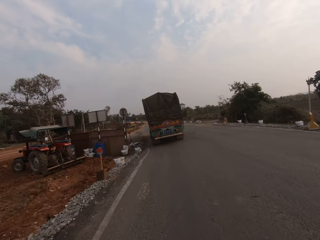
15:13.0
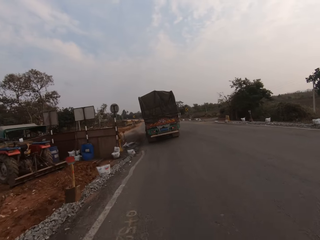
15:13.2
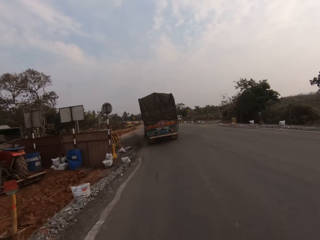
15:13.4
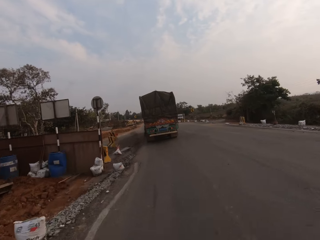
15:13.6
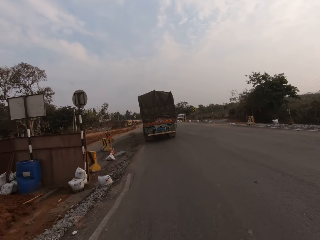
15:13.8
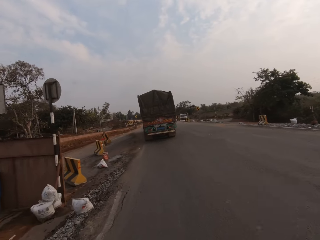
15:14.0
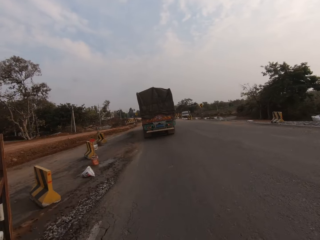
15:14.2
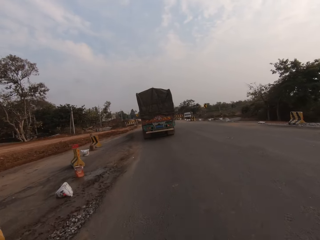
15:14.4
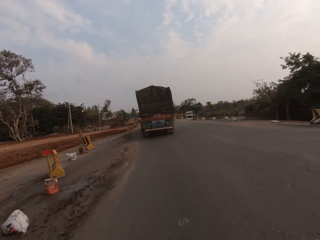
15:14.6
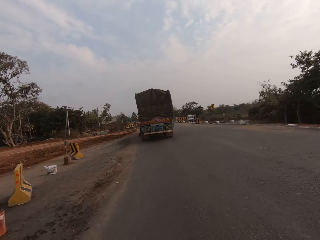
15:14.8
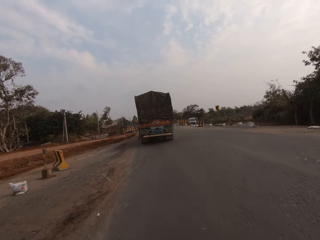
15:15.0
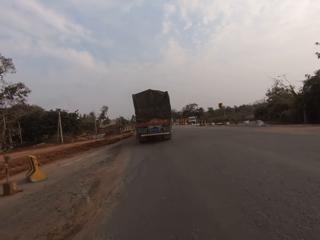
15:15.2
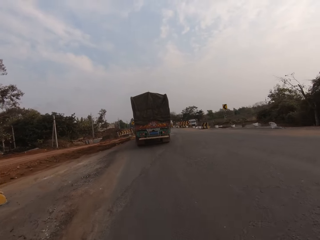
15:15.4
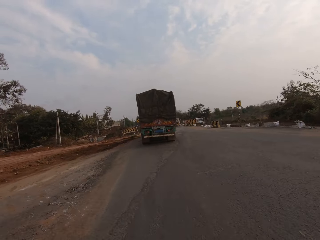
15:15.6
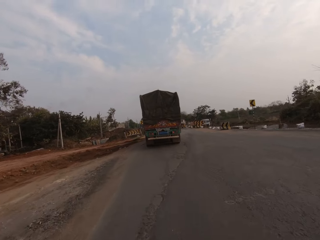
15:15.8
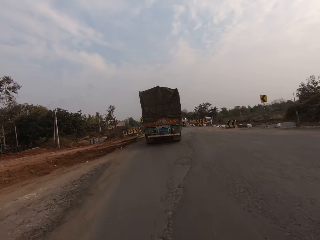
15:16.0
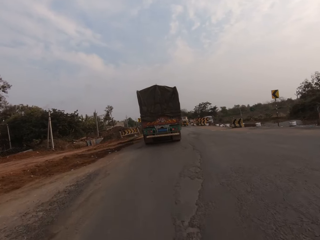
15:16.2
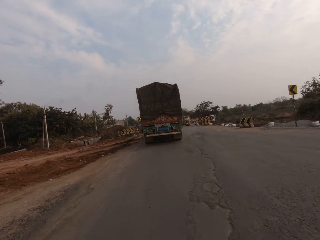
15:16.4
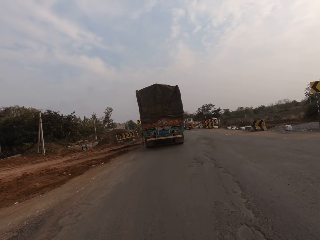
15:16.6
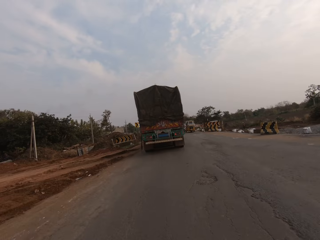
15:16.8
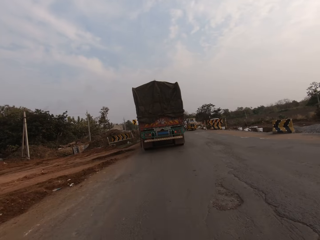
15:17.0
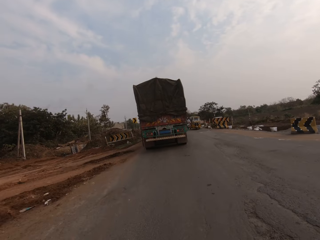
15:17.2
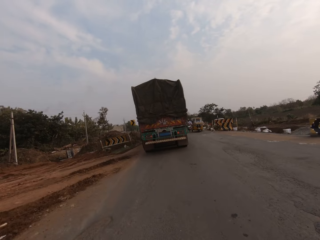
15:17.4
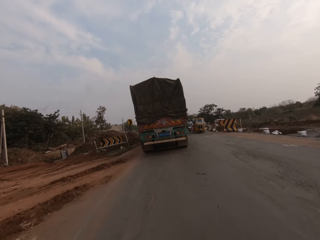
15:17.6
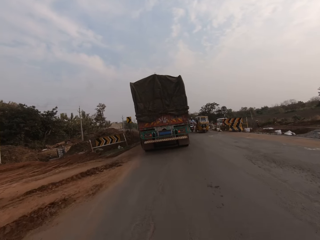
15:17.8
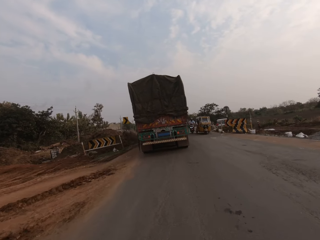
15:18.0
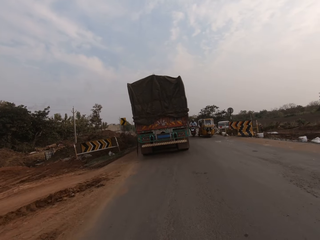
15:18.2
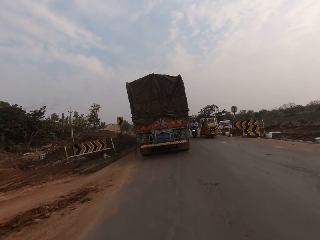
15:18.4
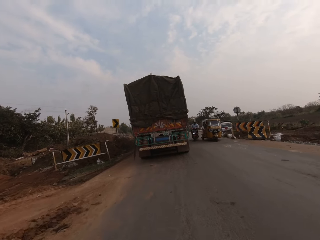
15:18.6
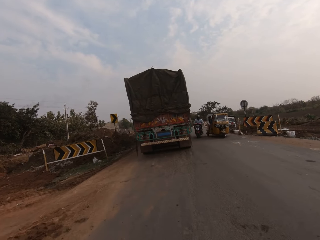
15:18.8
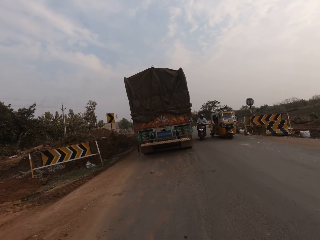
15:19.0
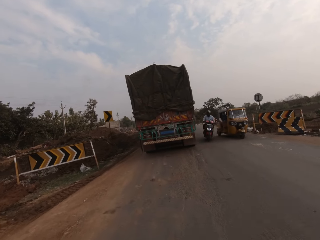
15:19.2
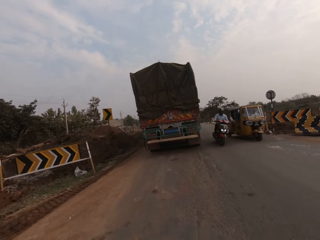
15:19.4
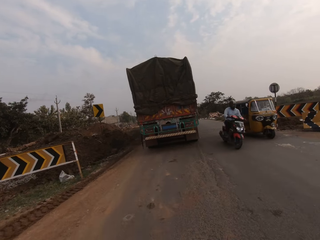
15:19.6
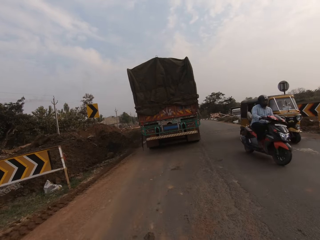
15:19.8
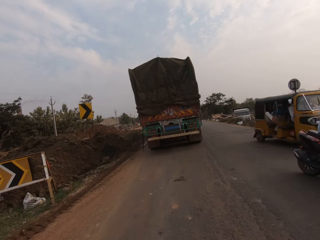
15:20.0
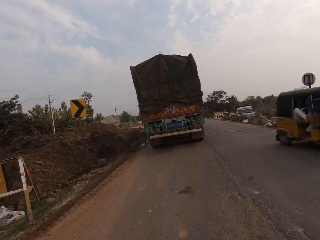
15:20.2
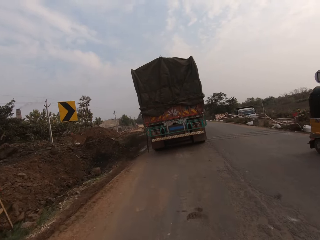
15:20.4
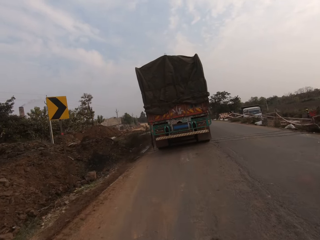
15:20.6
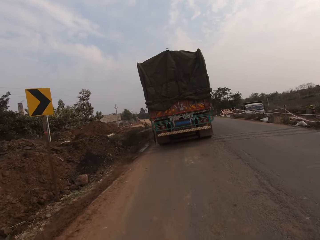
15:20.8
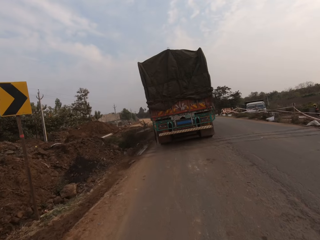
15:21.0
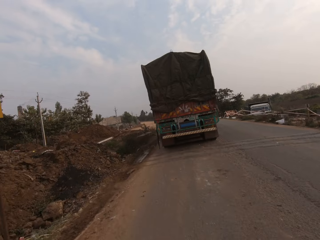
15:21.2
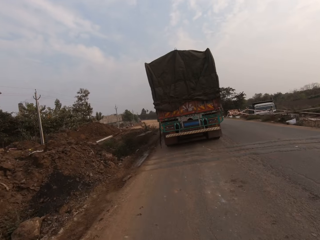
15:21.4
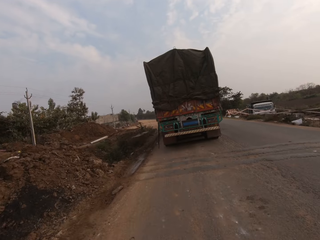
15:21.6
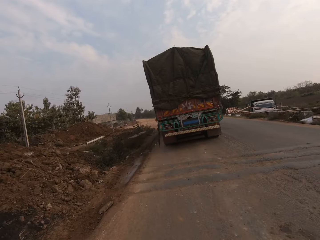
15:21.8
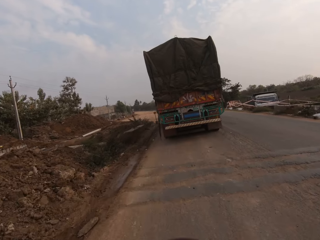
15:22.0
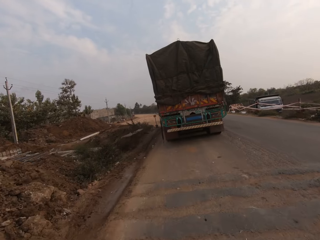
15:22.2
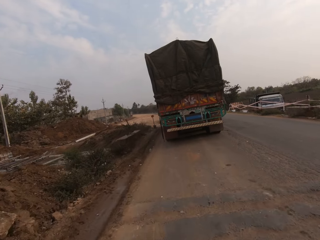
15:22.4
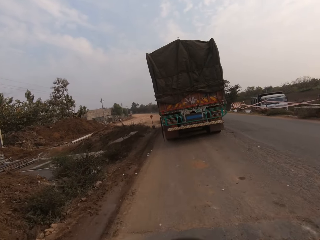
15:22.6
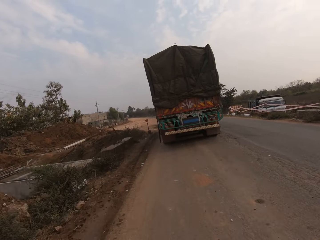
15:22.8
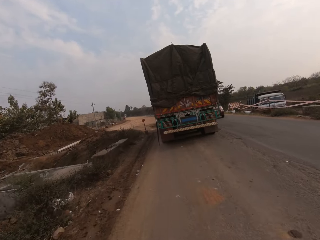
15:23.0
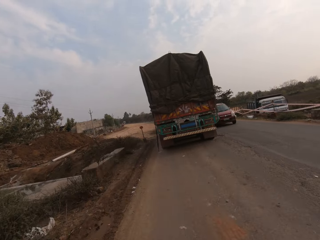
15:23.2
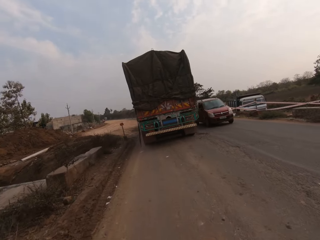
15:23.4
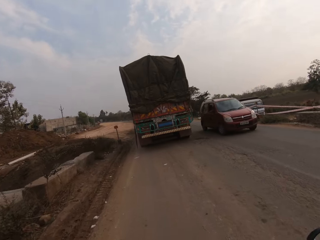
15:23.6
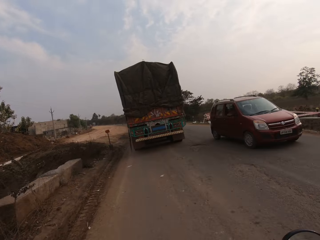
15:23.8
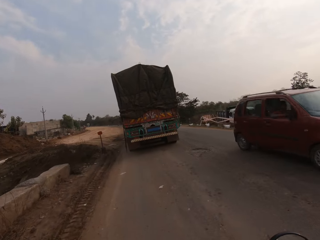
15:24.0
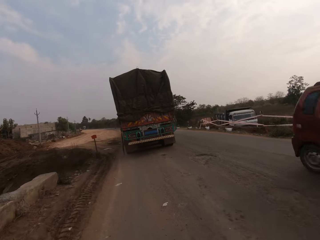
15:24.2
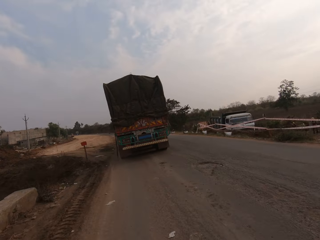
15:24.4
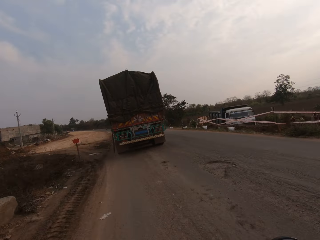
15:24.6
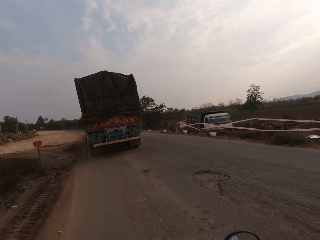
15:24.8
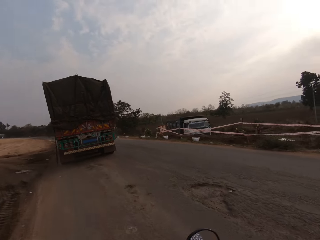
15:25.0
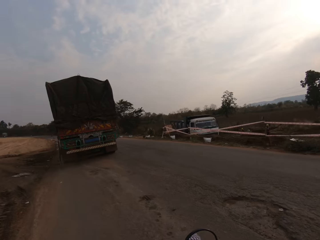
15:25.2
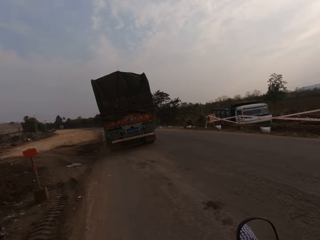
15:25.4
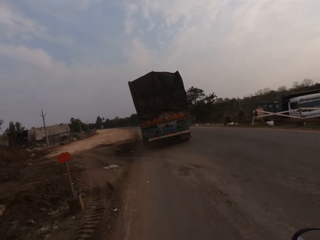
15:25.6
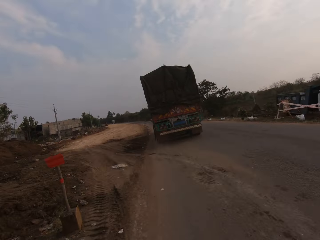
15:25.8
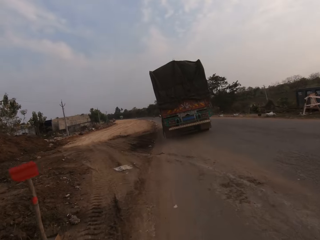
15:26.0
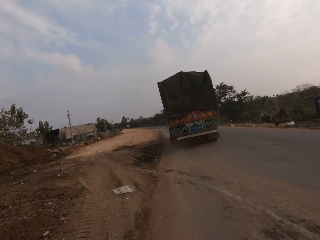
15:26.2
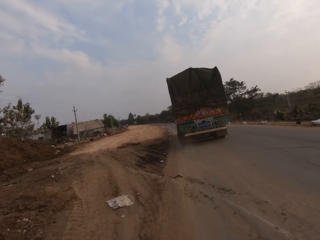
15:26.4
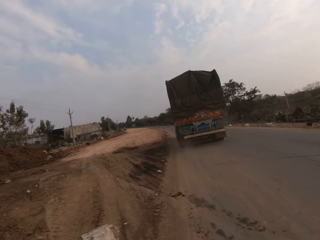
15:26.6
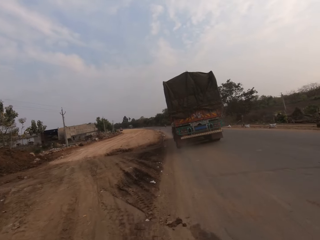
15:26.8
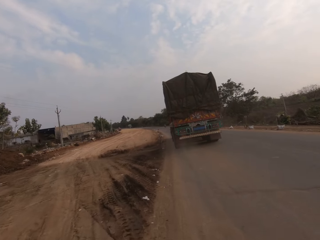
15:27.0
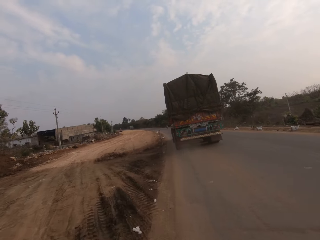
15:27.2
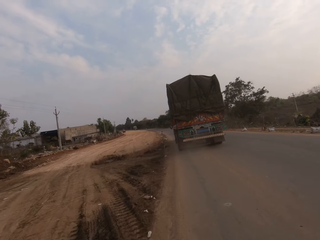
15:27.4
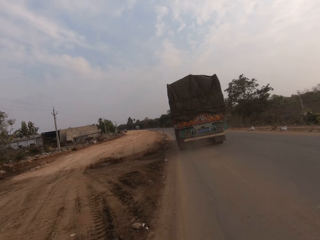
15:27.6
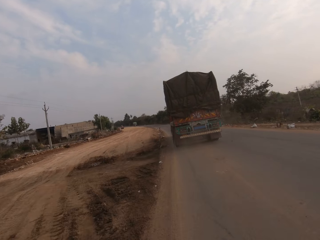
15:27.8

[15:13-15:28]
The camera wearer rides past a motorcycle. They ride past a car.

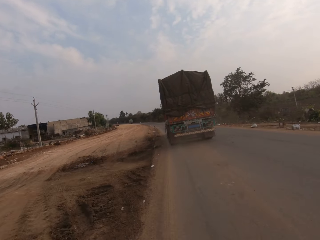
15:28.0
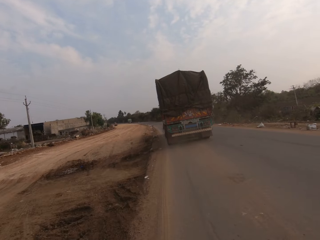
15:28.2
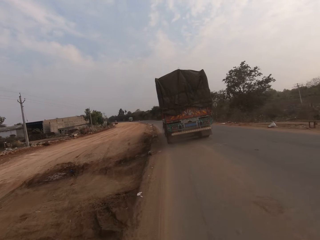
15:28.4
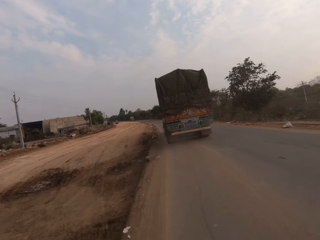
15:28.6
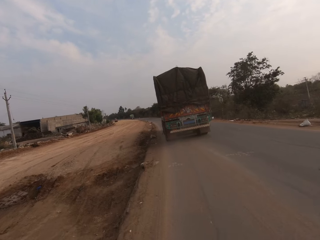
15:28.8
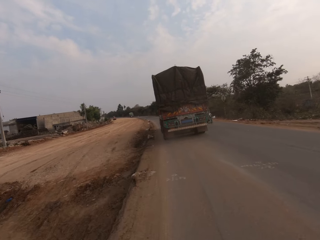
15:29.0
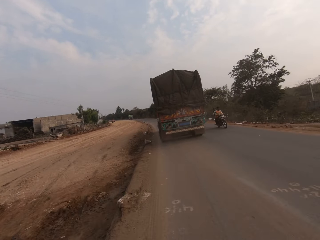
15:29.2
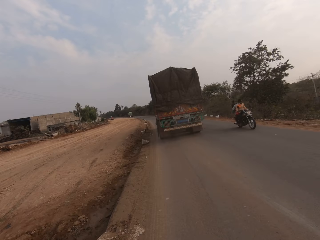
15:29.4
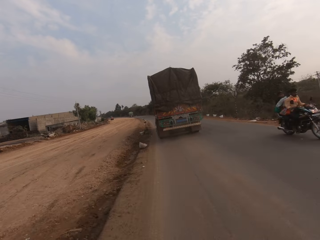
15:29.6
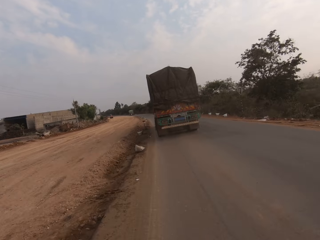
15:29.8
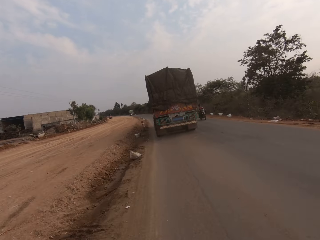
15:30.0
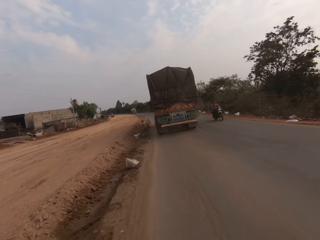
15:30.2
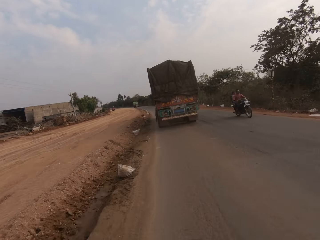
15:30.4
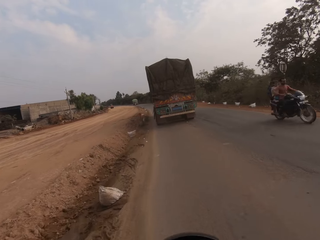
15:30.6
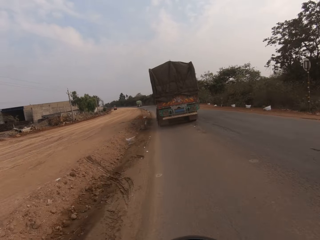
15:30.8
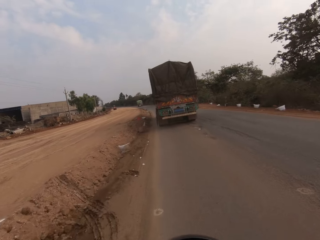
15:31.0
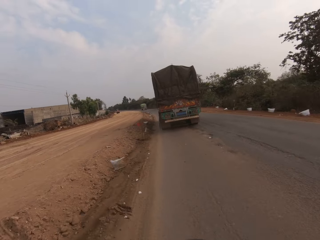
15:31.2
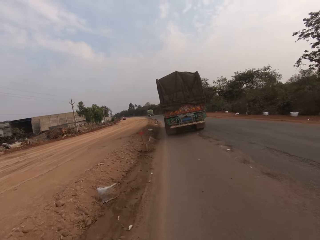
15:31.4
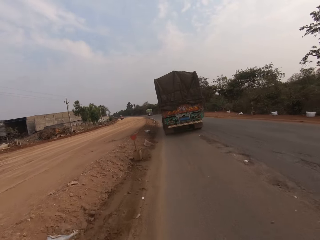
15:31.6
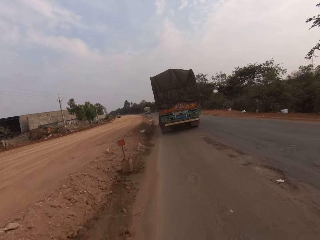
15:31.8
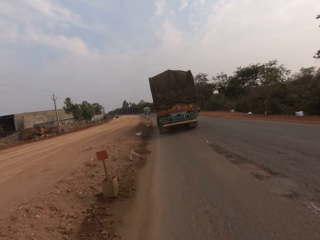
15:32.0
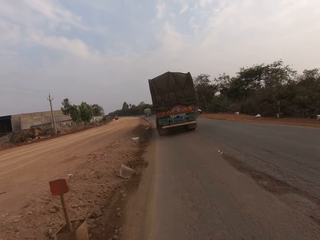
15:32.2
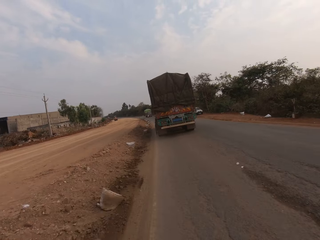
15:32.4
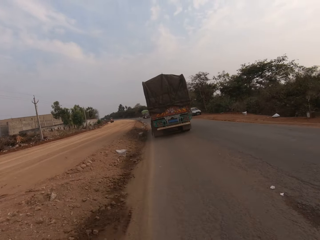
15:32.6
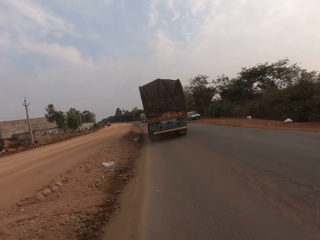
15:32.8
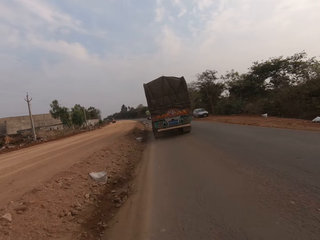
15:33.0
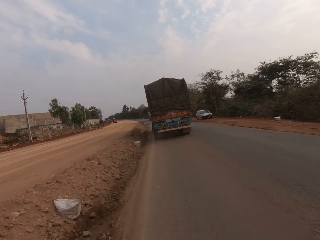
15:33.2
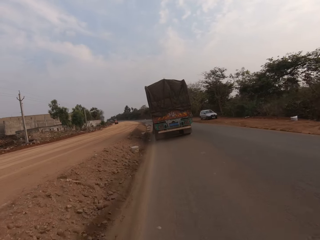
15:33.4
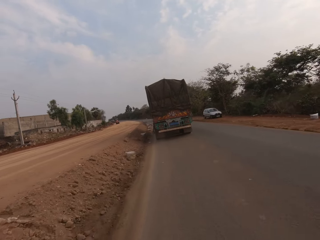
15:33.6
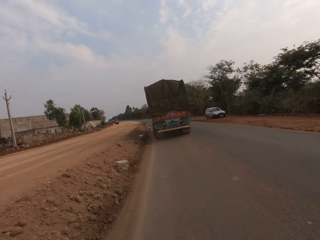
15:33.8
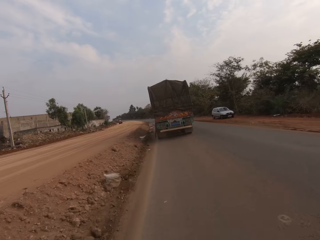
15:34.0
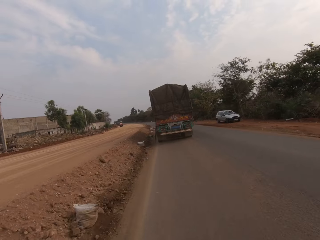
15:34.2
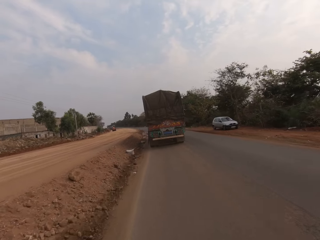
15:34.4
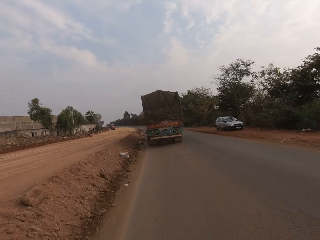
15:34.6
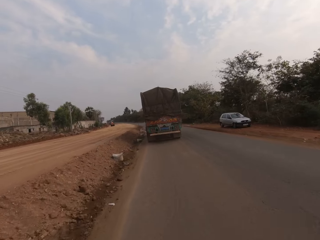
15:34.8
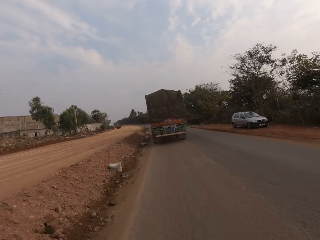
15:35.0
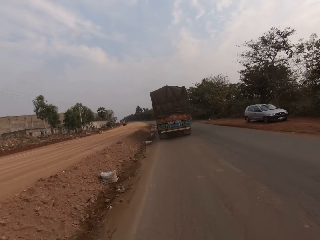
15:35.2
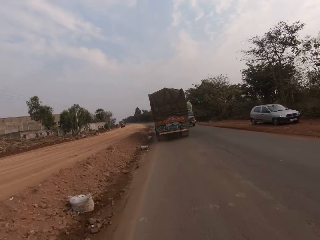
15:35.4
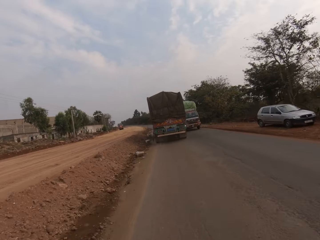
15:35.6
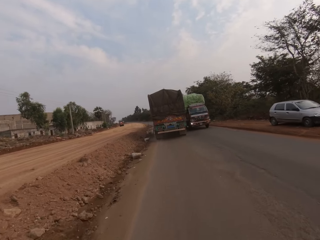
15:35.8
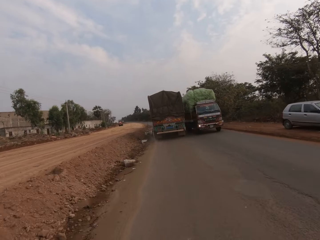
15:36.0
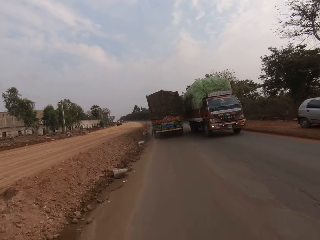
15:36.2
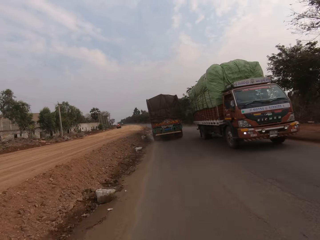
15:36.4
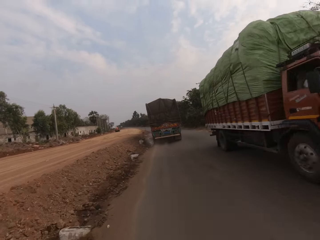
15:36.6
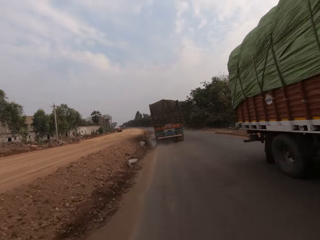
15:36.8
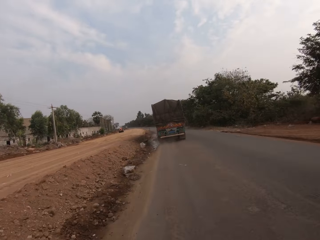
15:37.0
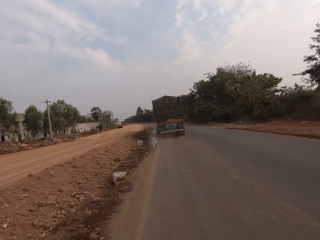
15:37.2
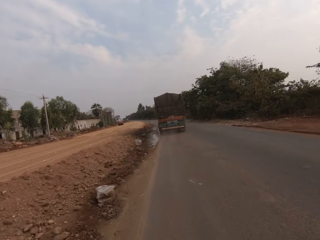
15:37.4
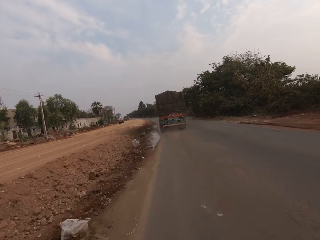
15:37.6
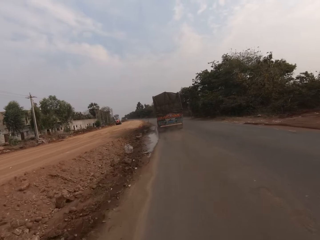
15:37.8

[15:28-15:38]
The camera wearer rides past a motorcycle. They ride past a motorcycle again. They ride past a lorry.
